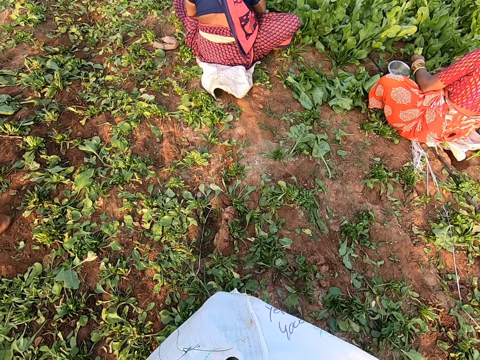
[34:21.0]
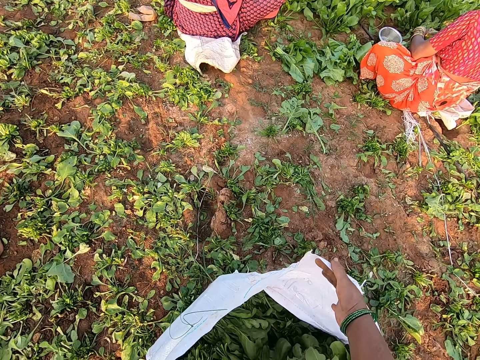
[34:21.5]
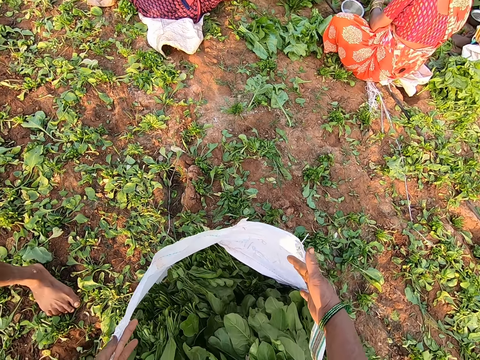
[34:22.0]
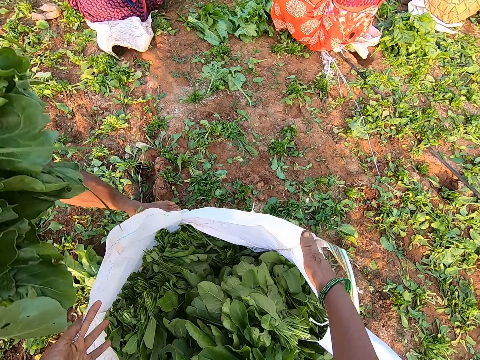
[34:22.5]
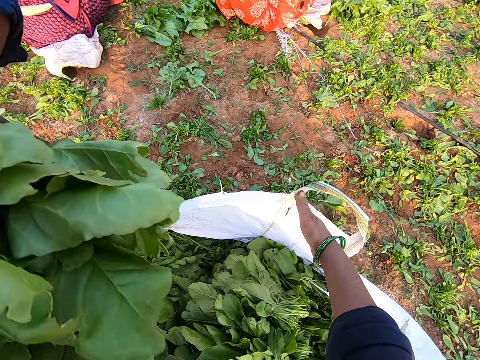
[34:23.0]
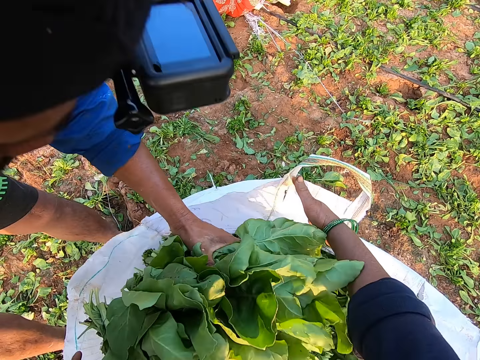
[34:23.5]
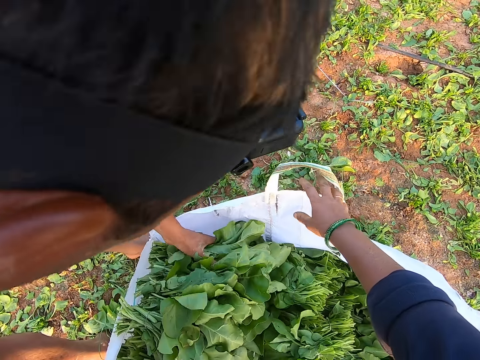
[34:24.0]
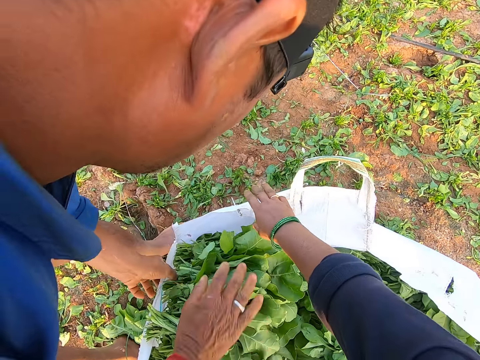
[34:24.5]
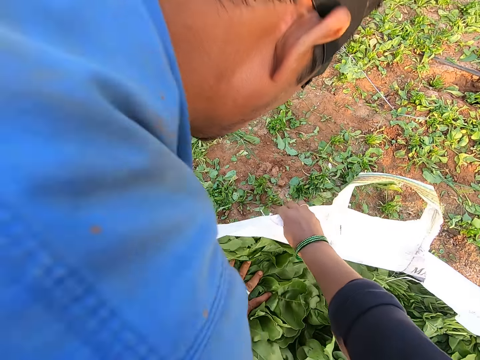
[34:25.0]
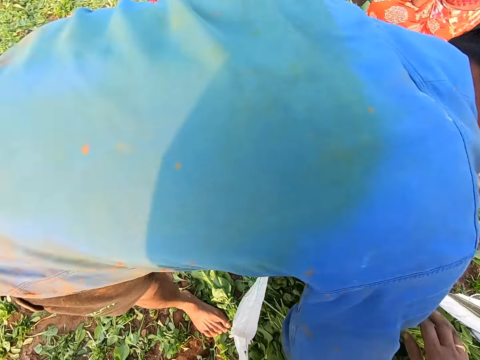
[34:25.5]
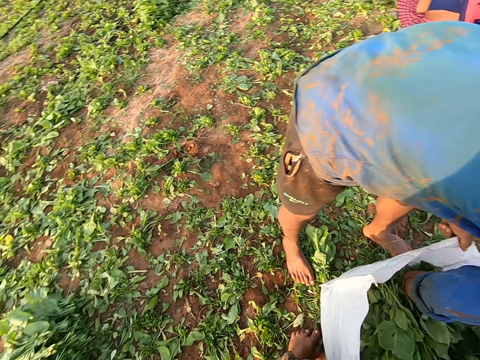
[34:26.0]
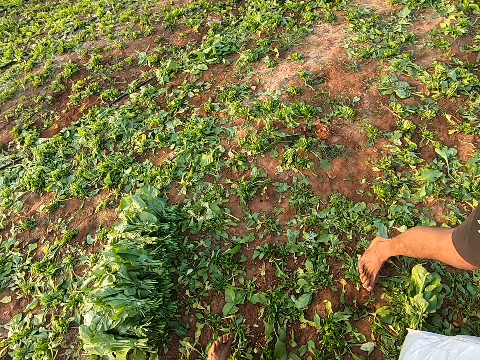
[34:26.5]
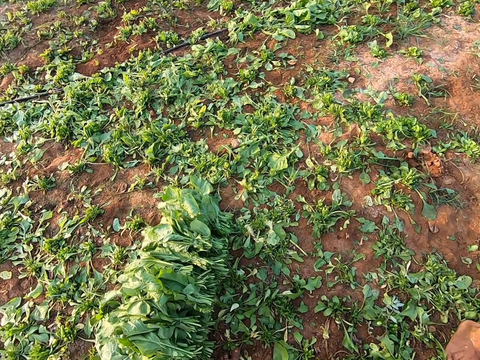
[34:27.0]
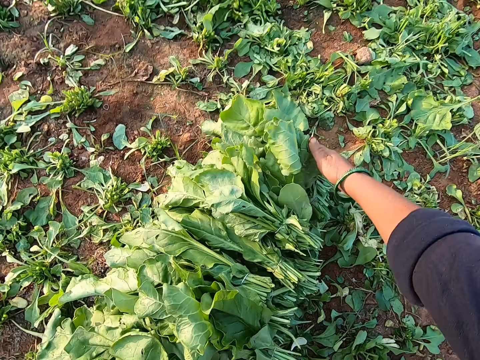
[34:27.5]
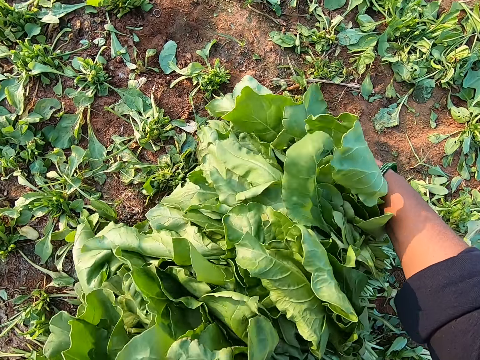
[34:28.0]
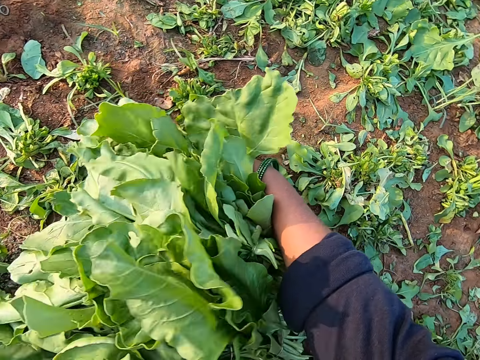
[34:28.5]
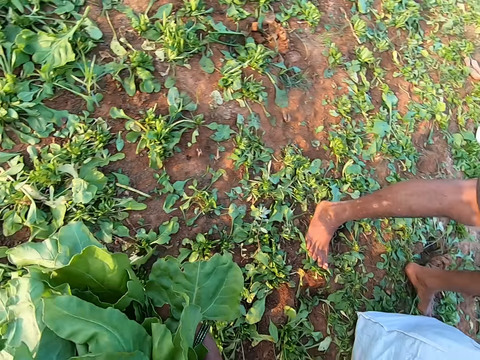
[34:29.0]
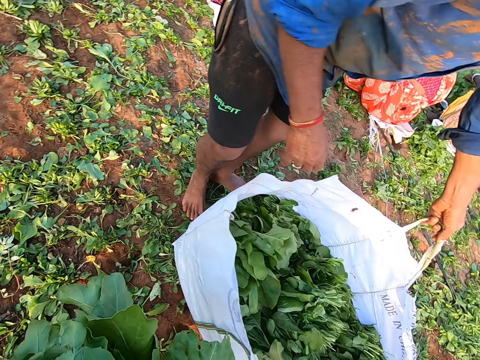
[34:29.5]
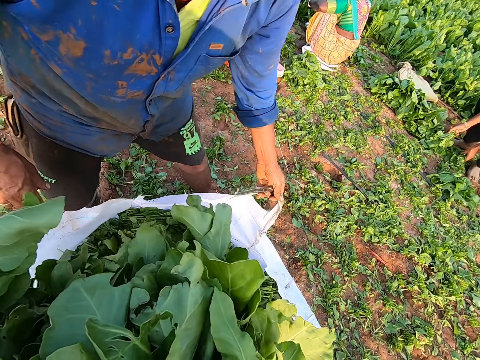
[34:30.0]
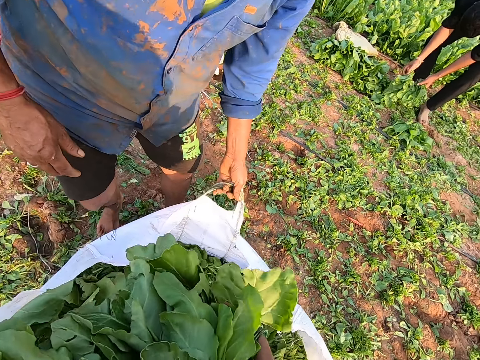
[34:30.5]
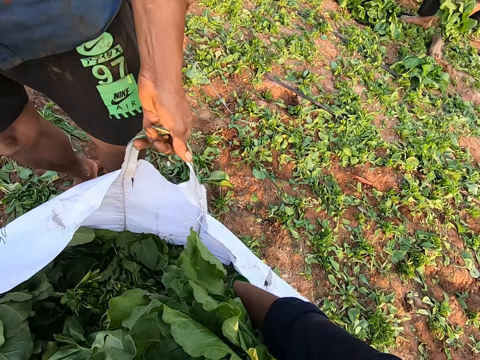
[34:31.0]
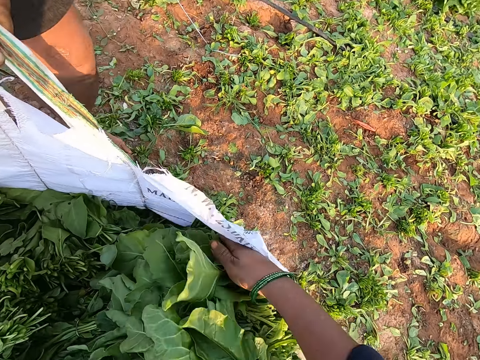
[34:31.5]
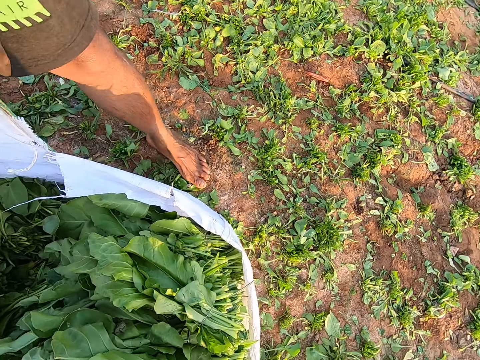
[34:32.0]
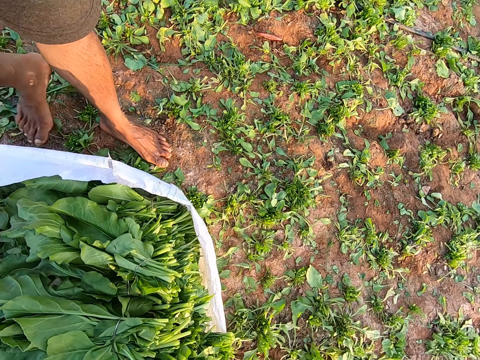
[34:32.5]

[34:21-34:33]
The camera wearer touches the sack with both hands. A man drops the collard green vegetables in the sack with both hands. The man pushes the collard green vegetables in the sack with his right hand. The camera wearer picks collard green vegetables from the ground with both hands. The man holds the sack with his left hand. The camera wearer drops the collard green vegetables in the sack with both hands.

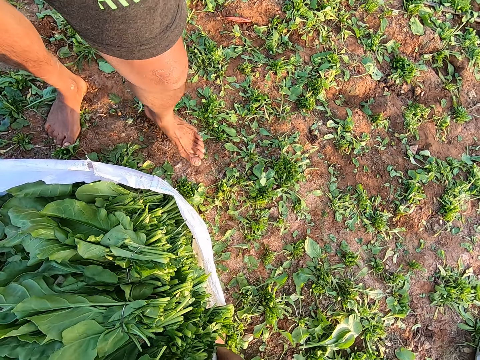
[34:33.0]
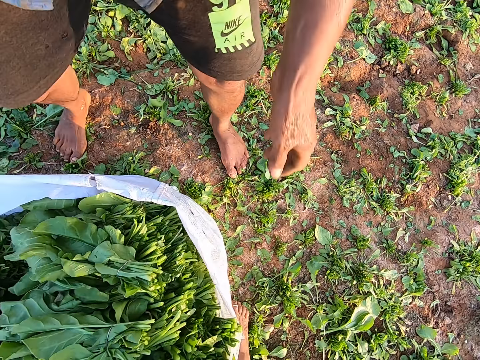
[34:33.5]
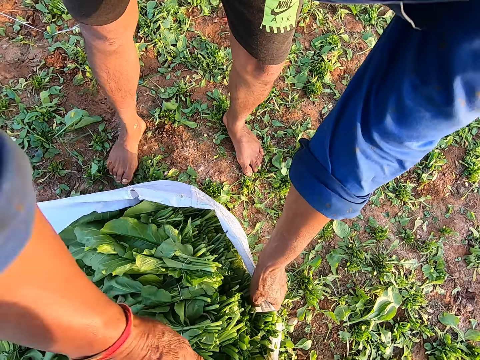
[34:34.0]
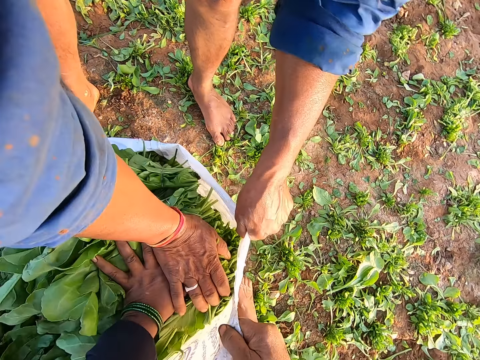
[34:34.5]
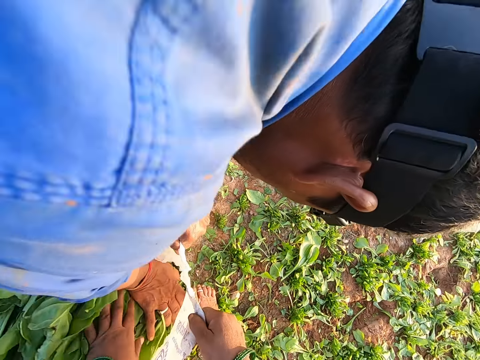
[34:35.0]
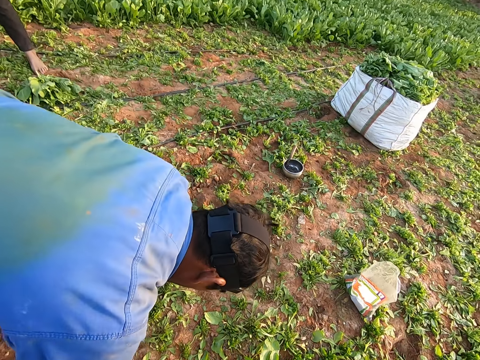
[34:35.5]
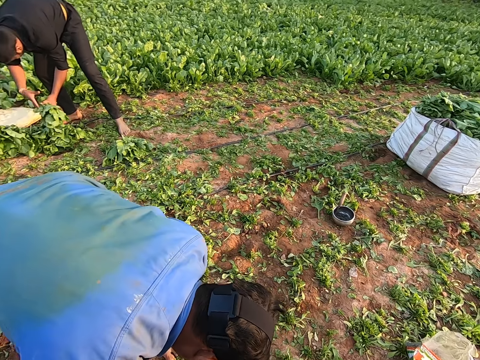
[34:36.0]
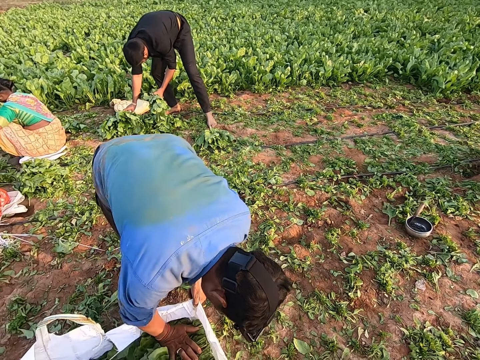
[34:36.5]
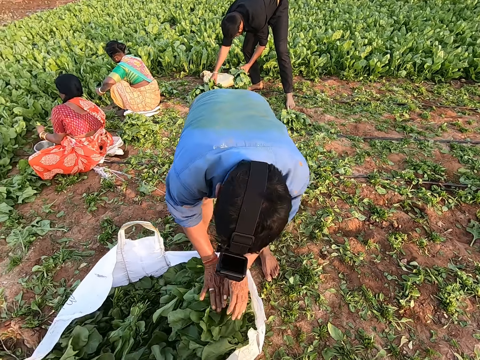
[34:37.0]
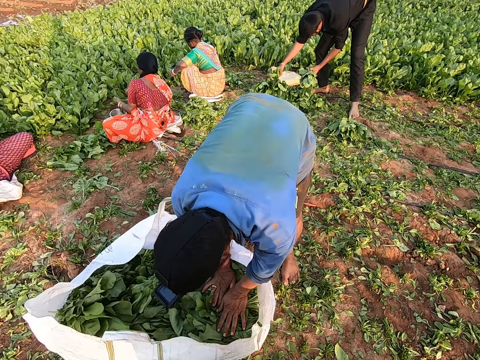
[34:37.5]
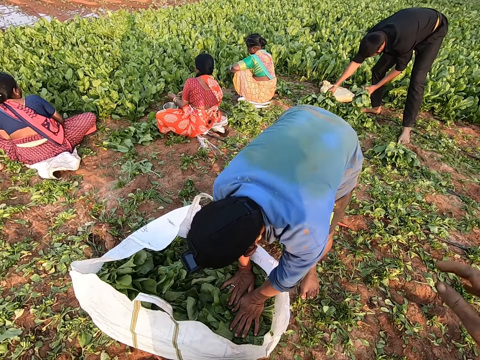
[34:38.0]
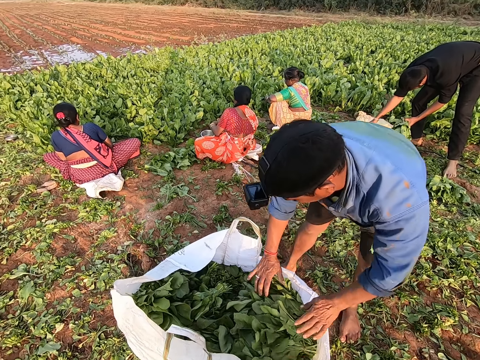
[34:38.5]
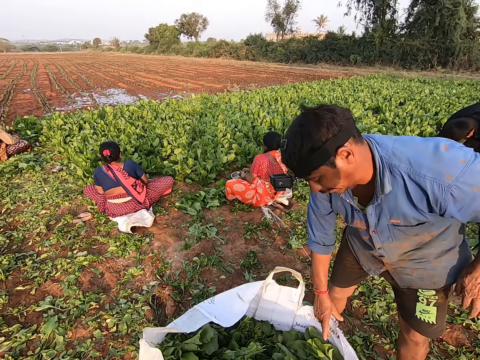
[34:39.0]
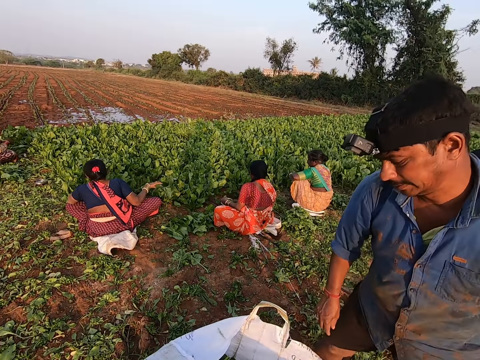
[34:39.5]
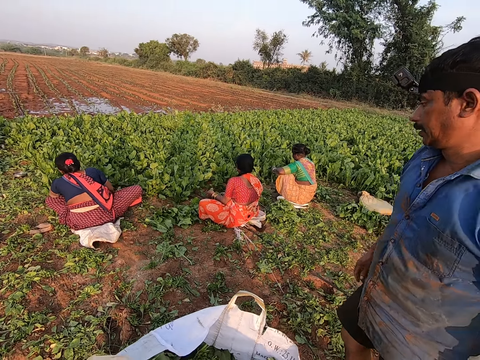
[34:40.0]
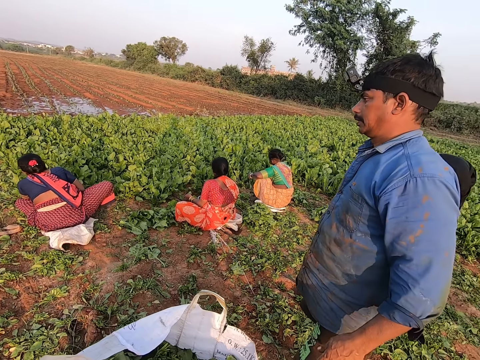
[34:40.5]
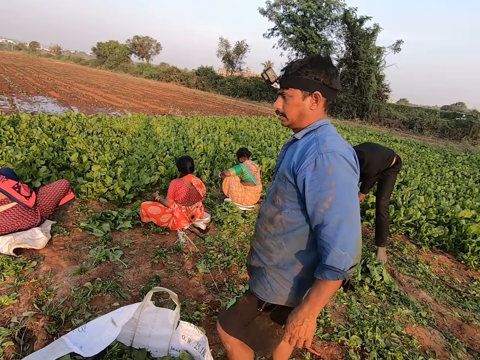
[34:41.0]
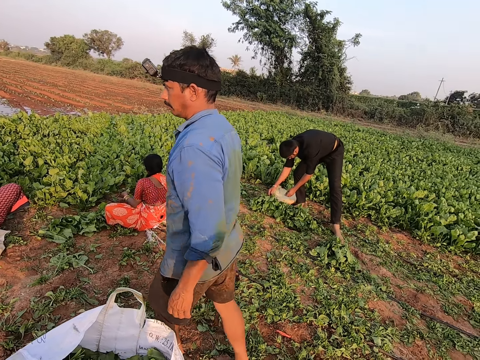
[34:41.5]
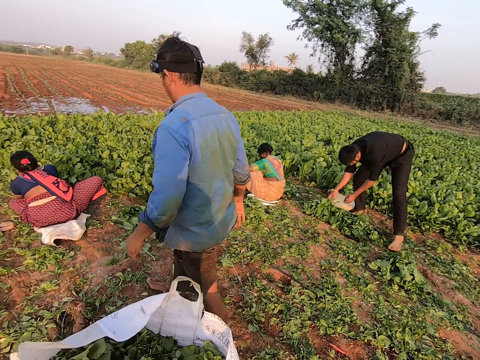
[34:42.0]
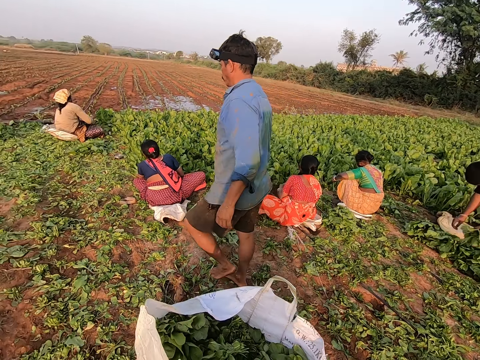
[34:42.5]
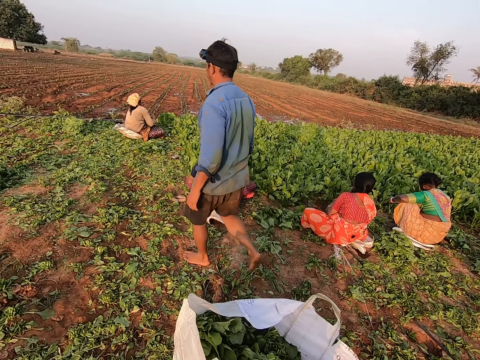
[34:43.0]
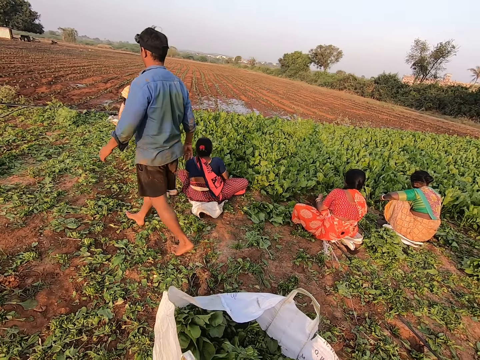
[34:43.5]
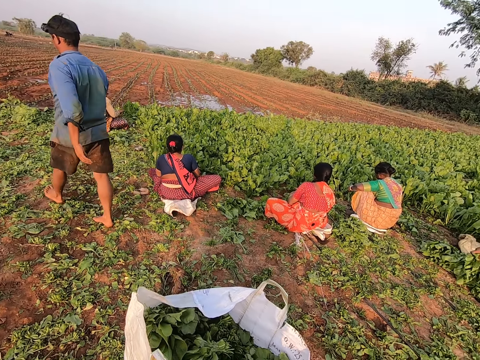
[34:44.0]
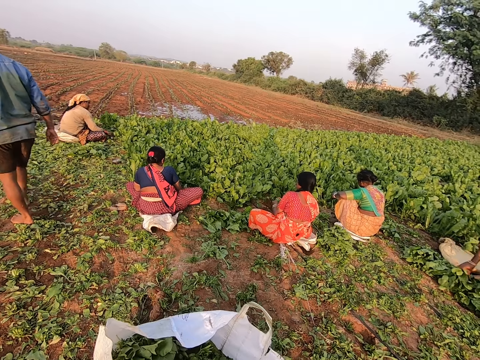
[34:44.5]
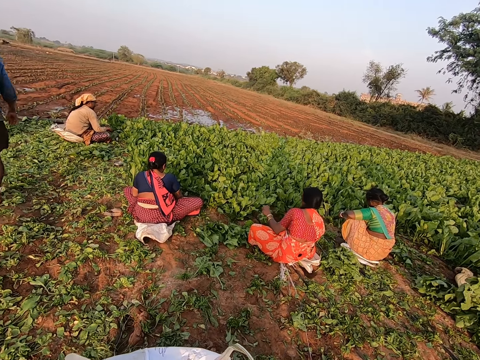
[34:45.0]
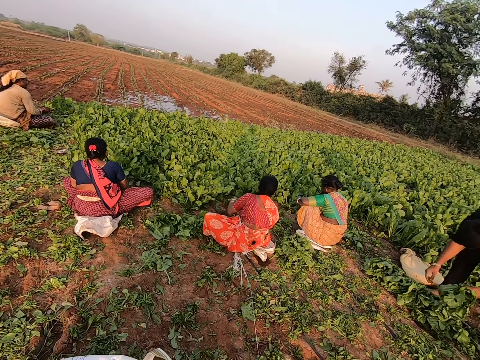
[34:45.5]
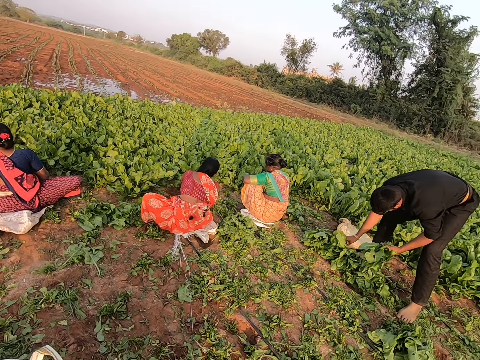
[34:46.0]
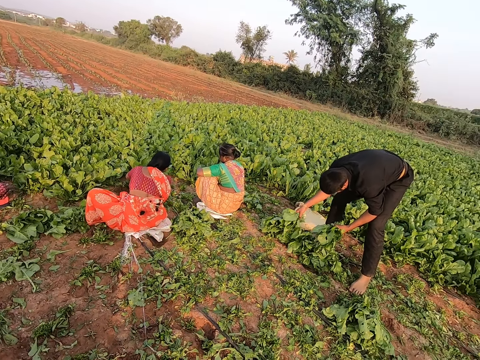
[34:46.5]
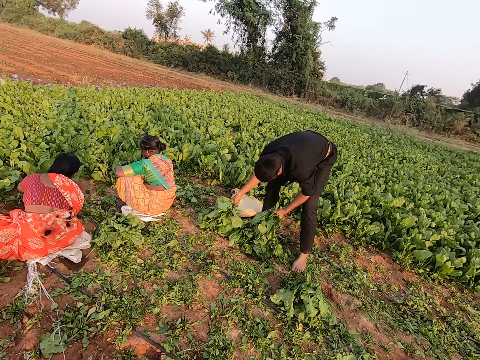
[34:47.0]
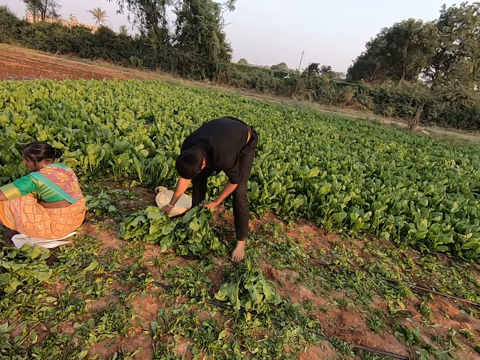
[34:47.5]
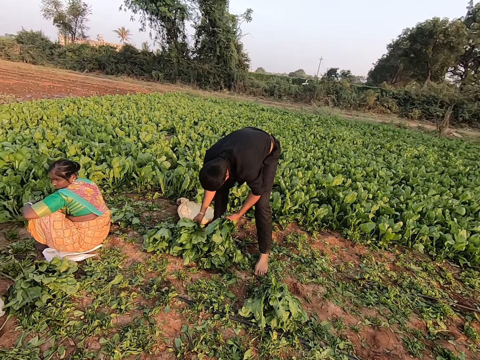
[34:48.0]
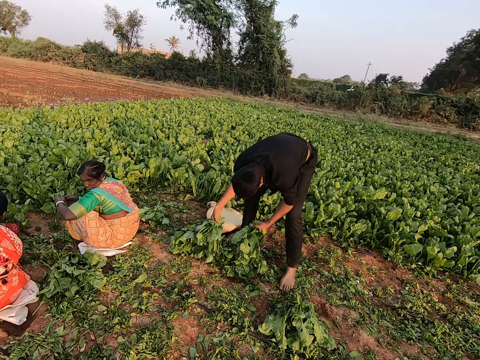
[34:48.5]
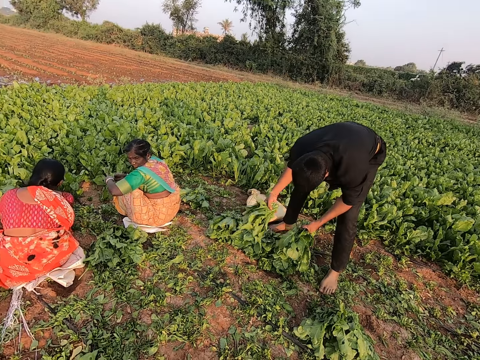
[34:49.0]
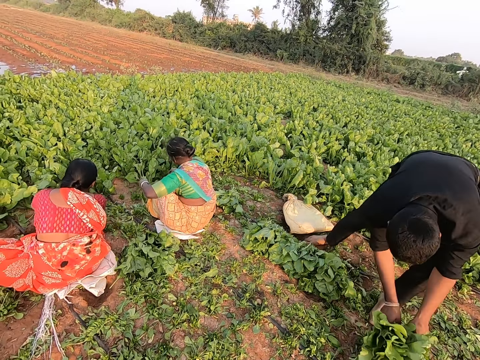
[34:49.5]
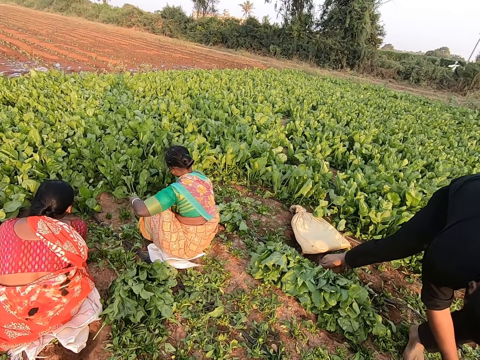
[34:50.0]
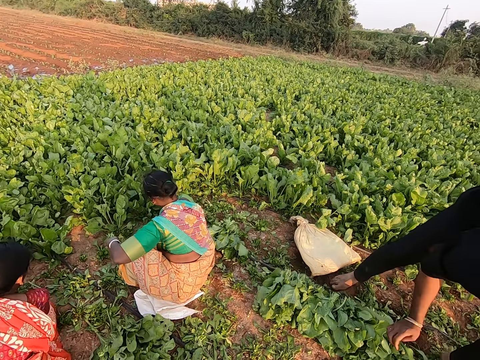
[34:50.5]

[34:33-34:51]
The camera wearer holds the sack with her right hand. The man holds the sack with his left hand and pushes the collard green vegetables in the sack with his right hand. The camera wearer pushes the collard green vegetables in the sack with his left hand. Another man holds the collard green vegetables with his left hand and picks from the collard green vegetables on the ground with his right hand. The first man pushes the collard green vegetables in the sack with both hands. The camera wearer looks around. A woman drops collard green vegetables from her right hand on the ground. The other man picks from the collard green vegetables on the ground with his right hand. The first man walks. The other man holds the collard green vegetables with his left hand and picks from the collard green vegetables on the ground with his right hand. The woman drops collard green vegetables from her left hand on the ground. The camera wearer walks towards the other man. The other man picks the vegetables. The other man drops the collard green vegetables on the ground from both hands.
